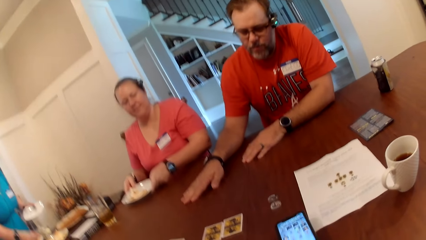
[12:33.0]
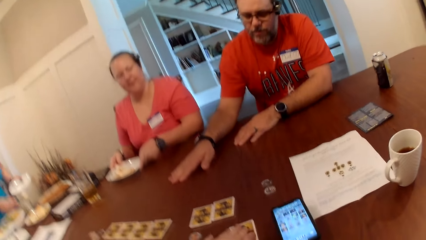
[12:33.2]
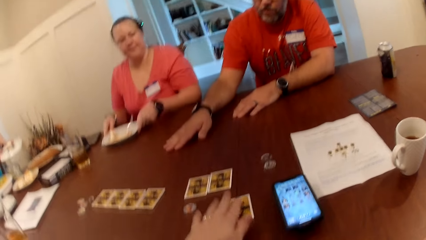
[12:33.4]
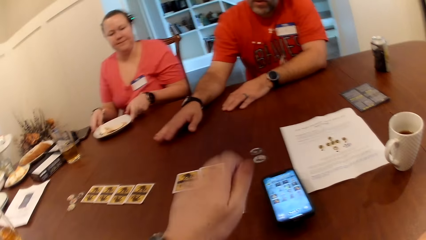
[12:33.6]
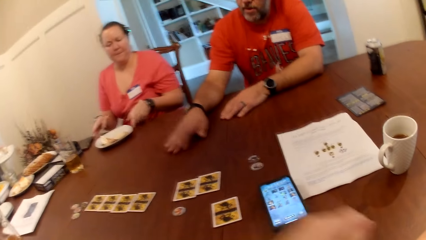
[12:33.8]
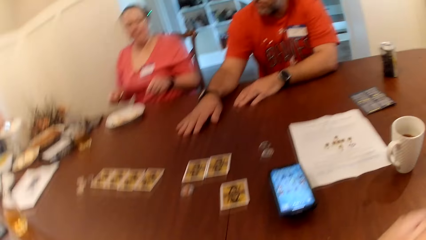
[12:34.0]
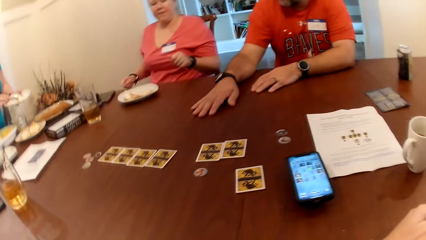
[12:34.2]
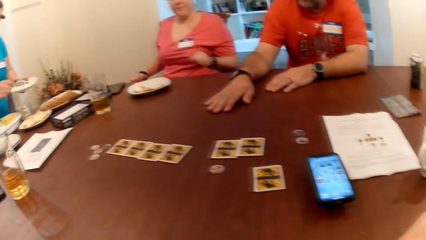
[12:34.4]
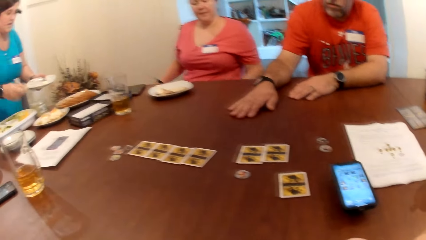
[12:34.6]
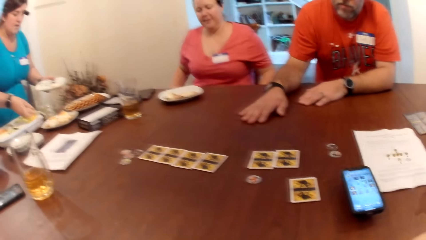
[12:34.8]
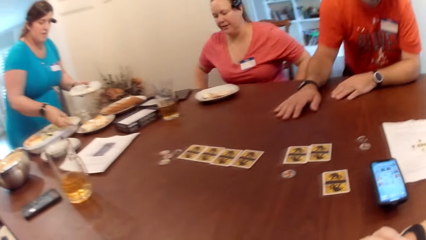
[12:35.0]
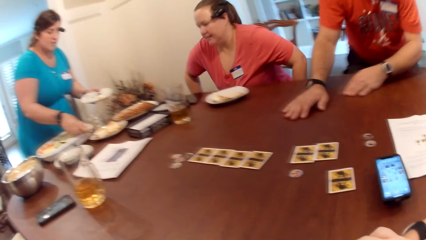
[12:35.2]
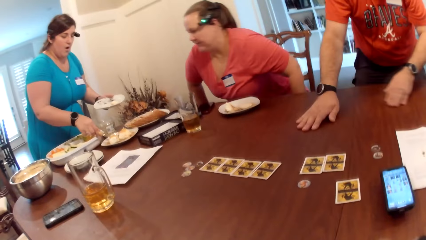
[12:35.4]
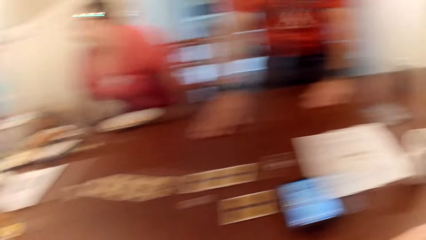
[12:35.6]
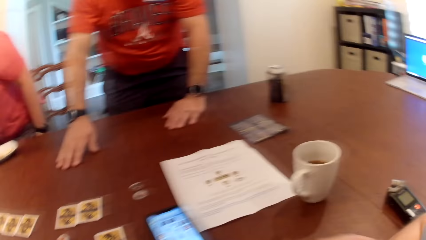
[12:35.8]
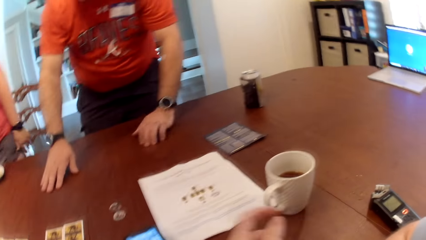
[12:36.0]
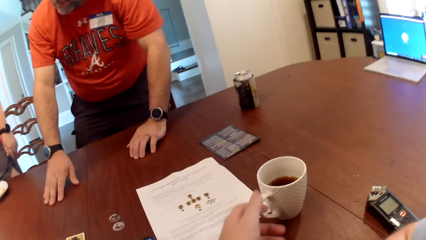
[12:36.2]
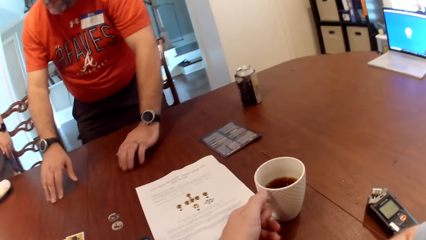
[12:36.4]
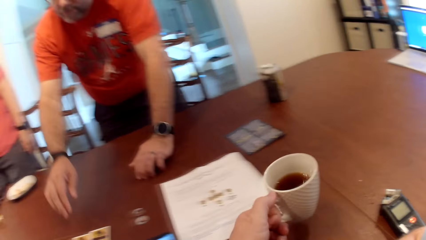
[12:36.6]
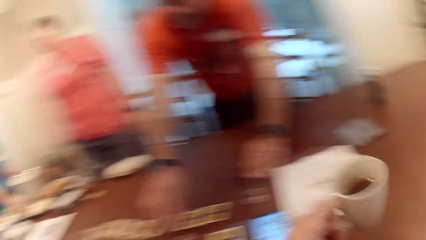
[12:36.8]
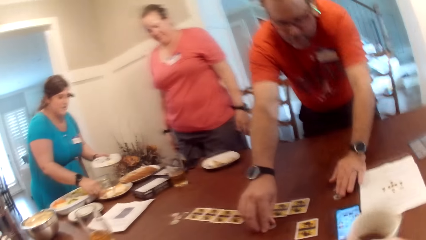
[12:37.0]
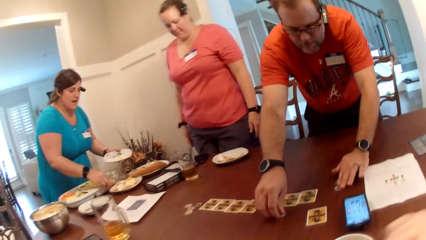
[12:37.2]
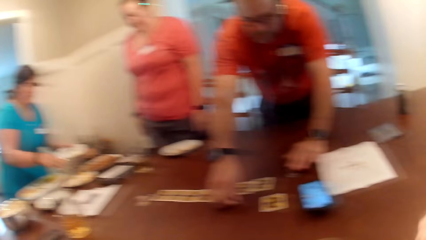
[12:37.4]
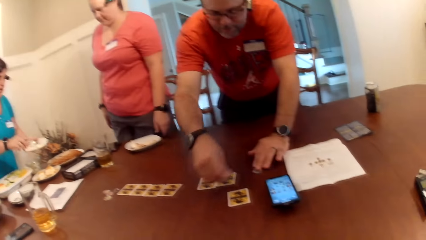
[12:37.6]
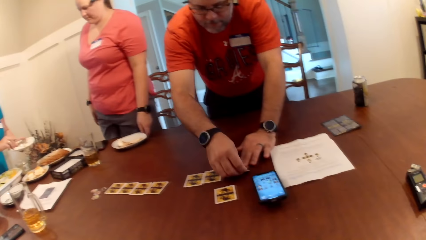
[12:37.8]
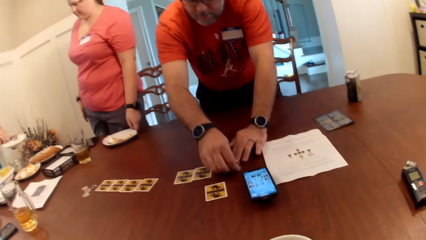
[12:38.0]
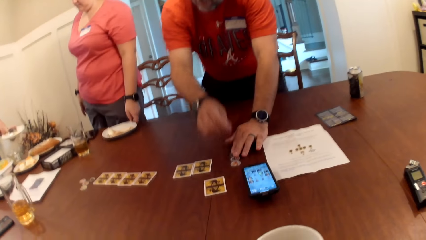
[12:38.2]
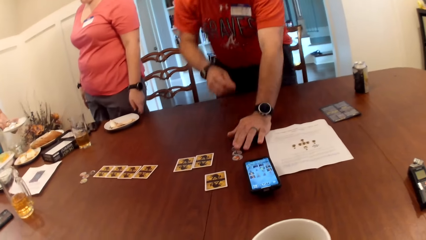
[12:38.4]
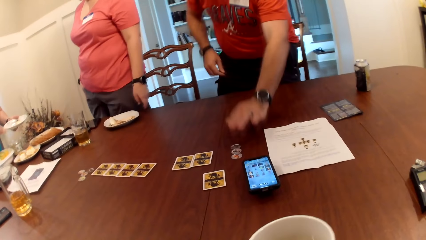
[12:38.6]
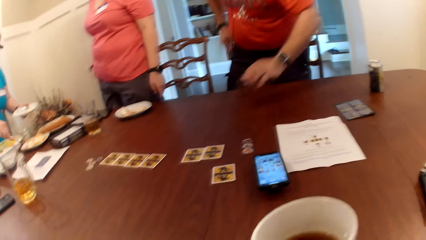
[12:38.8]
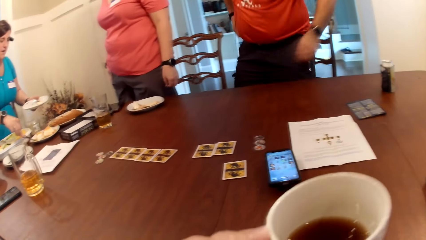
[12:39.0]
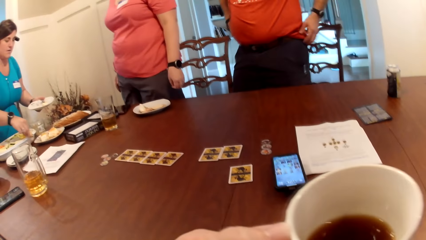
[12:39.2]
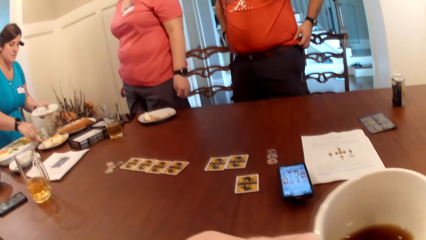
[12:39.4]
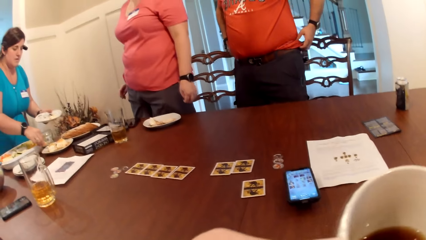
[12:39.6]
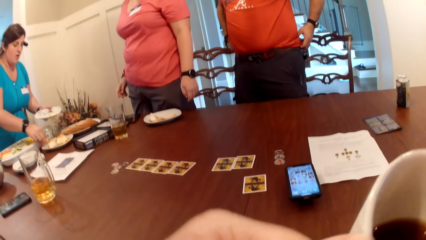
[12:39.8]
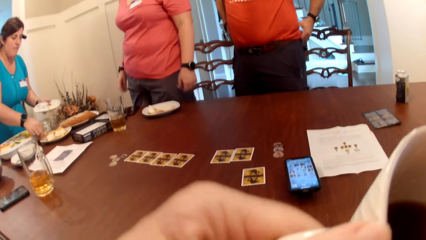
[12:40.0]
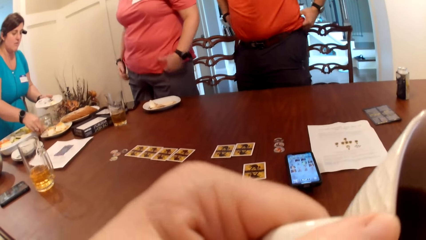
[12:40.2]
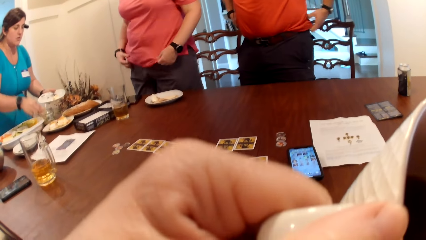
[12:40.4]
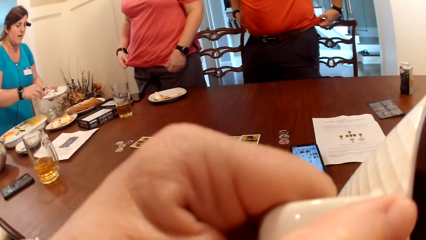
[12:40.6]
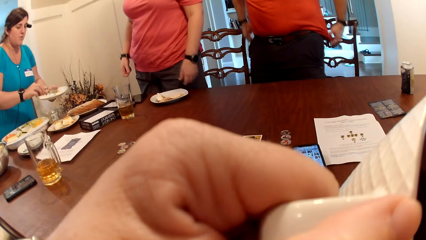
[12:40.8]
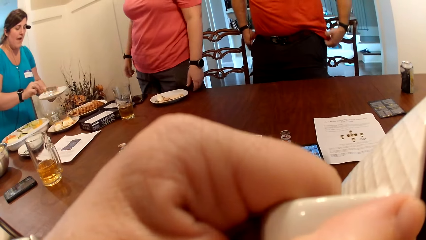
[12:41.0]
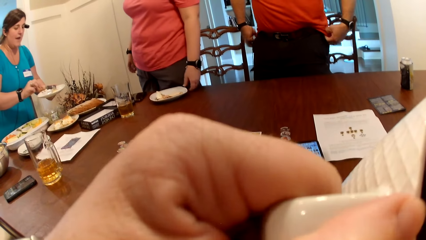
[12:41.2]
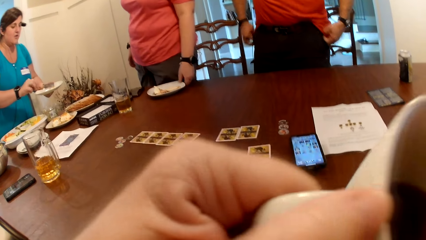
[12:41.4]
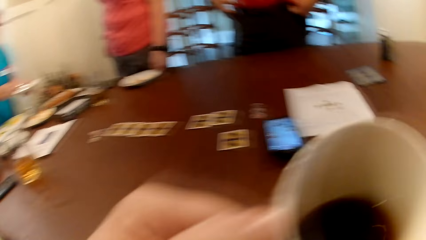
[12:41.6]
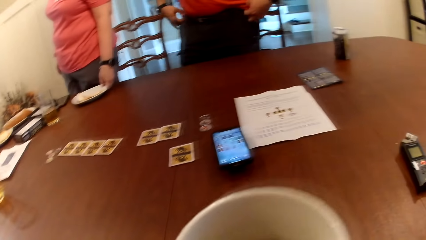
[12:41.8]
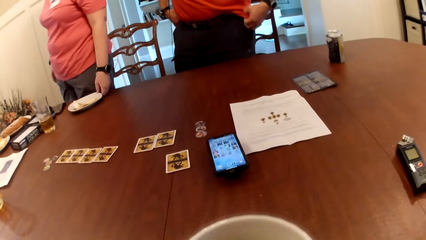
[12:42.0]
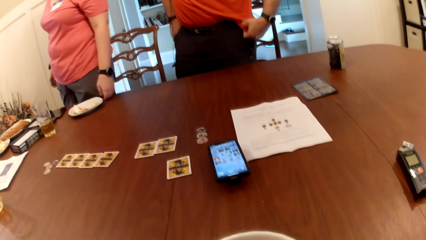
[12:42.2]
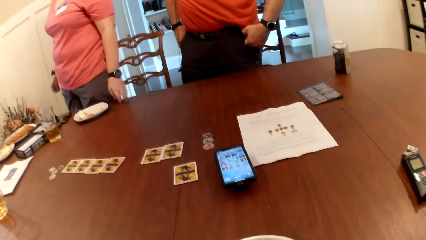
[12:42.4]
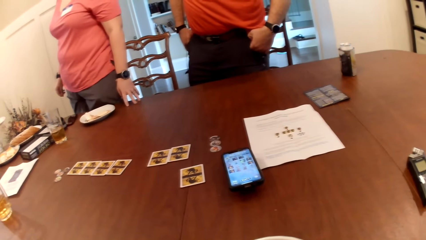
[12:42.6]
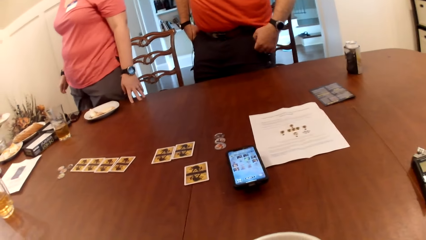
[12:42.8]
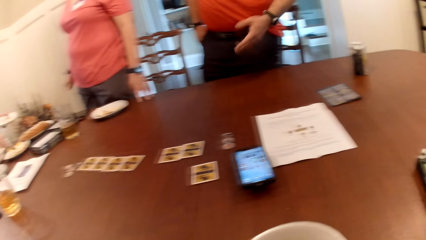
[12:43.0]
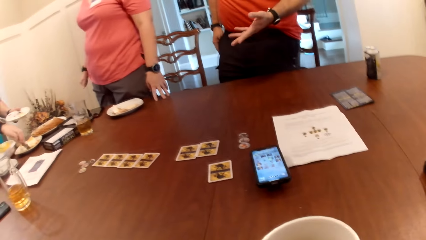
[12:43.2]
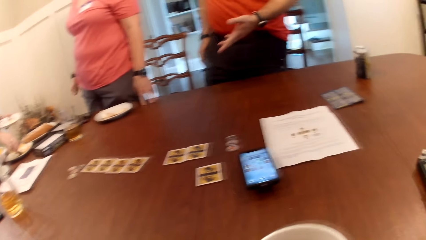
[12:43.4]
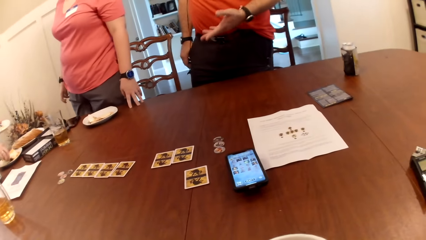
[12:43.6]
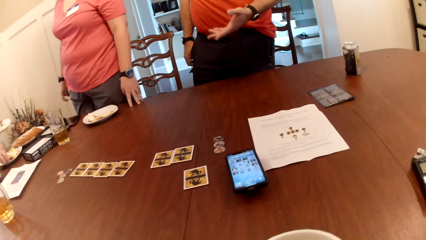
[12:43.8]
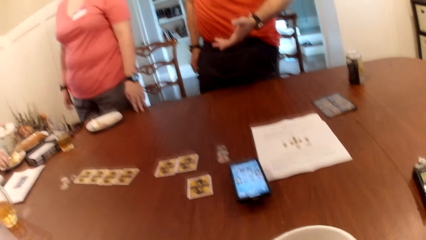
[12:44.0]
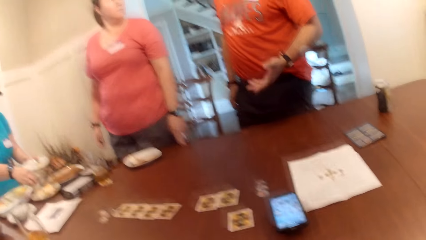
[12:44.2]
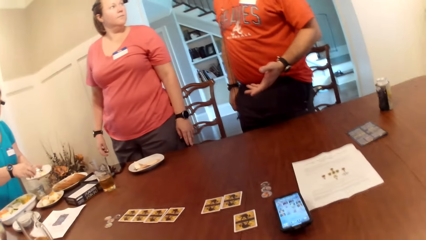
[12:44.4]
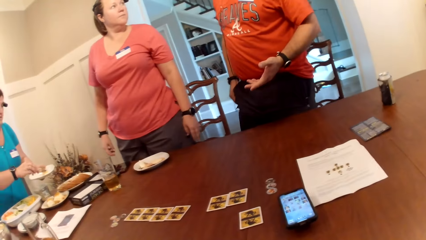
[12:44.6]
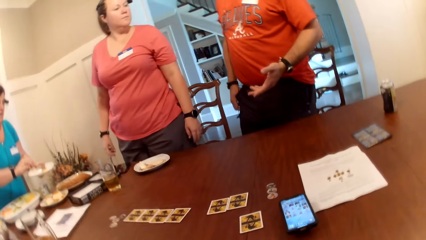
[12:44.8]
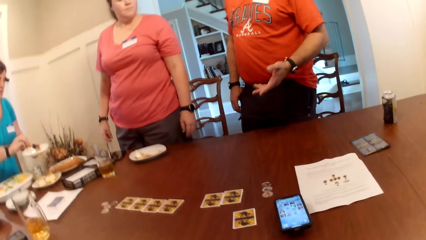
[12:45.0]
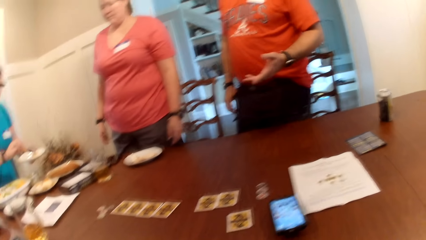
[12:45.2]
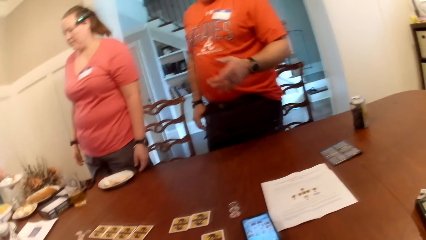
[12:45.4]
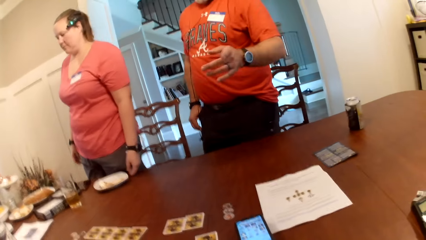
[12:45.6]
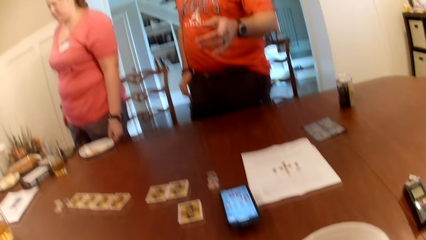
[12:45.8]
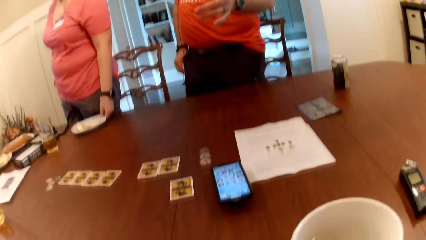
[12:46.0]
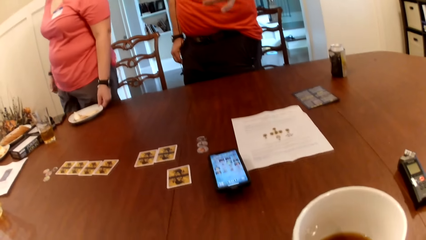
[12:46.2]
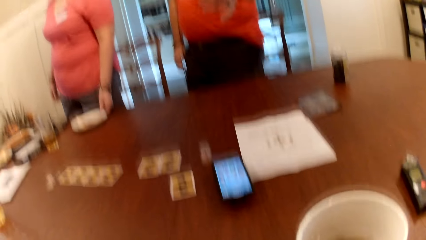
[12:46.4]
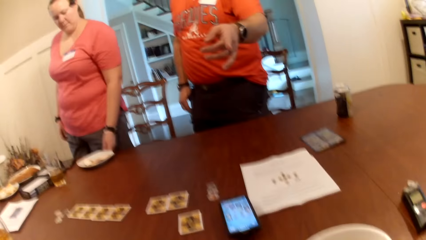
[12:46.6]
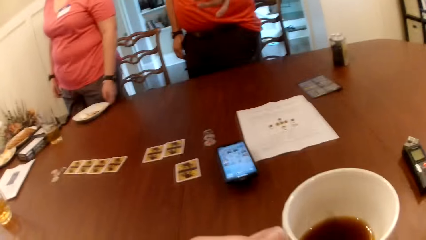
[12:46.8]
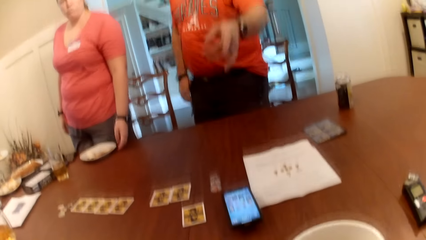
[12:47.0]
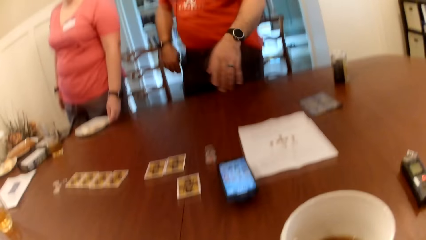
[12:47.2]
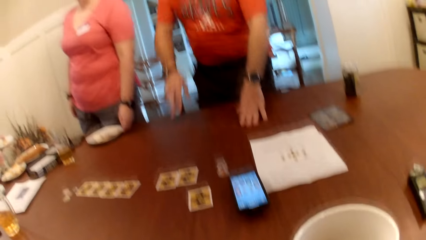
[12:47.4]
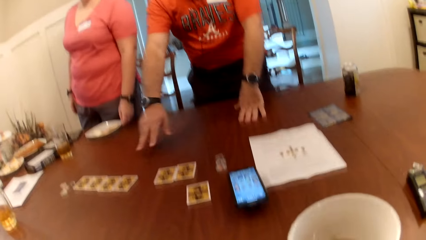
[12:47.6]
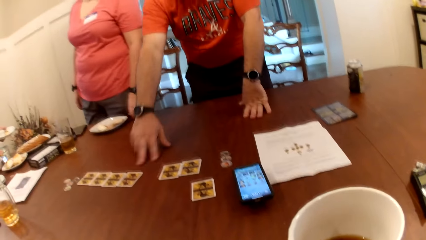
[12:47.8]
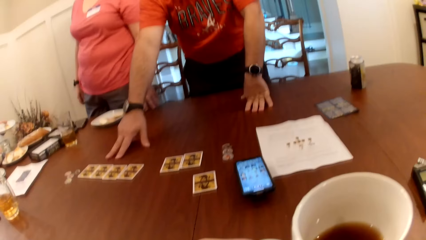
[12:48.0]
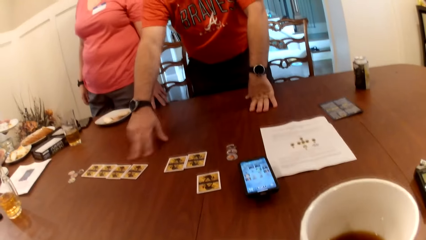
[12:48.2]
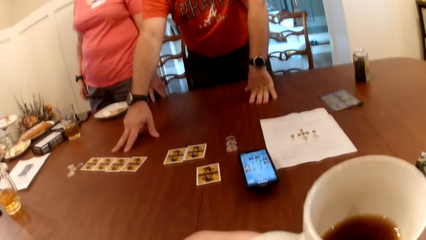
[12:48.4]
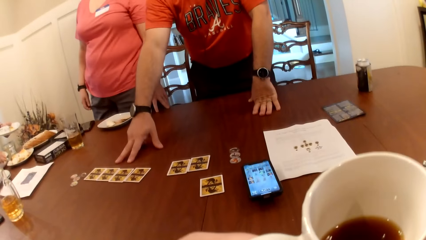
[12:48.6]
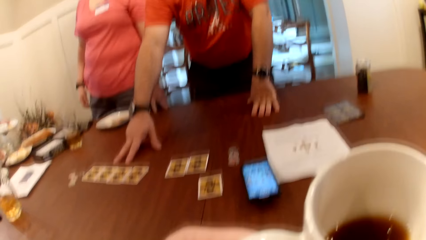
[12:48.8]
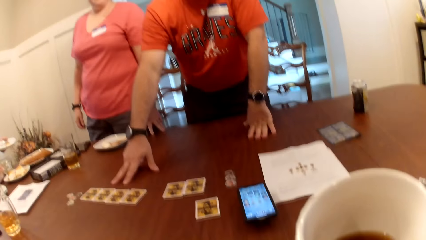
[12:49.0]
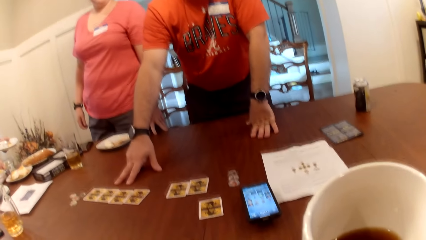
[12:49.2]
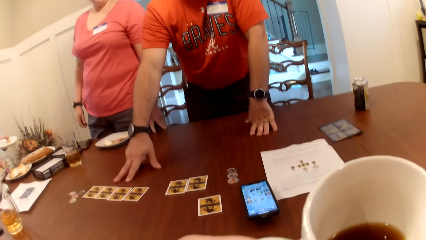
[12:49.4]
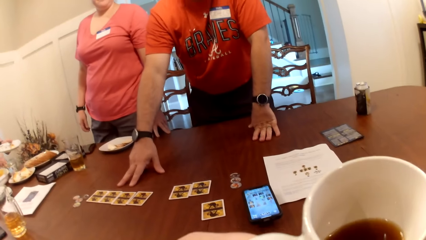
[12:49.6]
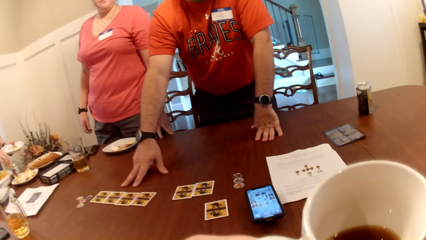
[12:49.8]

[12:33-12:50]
A woman drops the dish on the table with her hands. A man gets up from the chair. The woman gets up from the chair. The camera wearer picks up a mug on the table with his left hand. The man picks up the chip on the table with his right hand. The camera wearer drinks from the mug in his left hand. Another woman converses with the first woman and the man.
